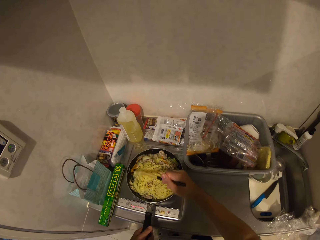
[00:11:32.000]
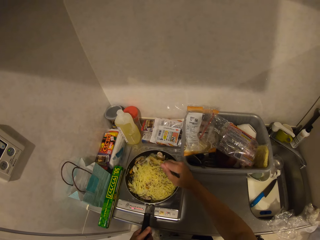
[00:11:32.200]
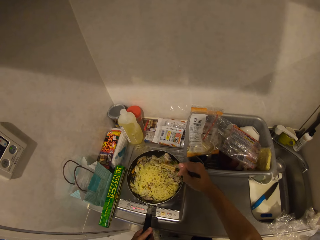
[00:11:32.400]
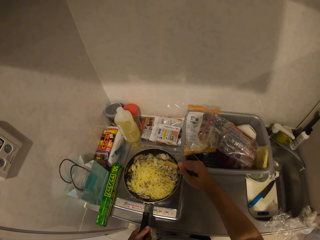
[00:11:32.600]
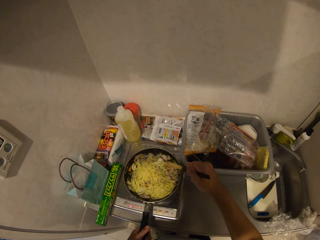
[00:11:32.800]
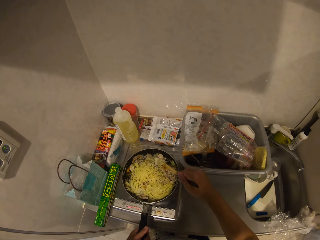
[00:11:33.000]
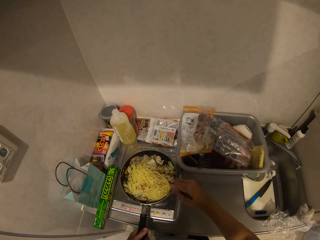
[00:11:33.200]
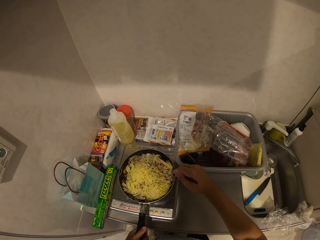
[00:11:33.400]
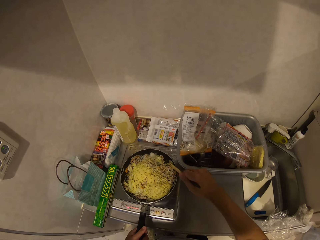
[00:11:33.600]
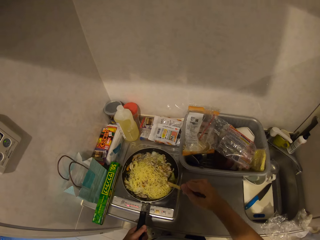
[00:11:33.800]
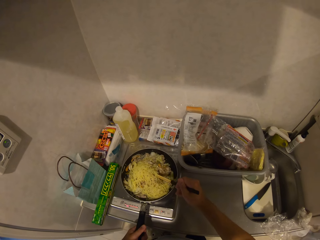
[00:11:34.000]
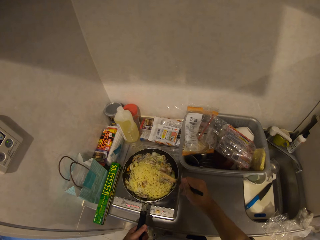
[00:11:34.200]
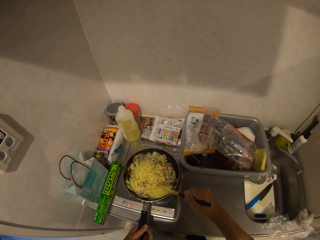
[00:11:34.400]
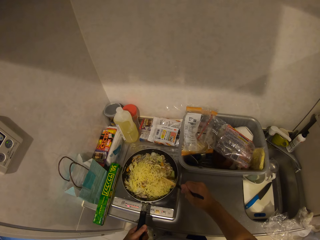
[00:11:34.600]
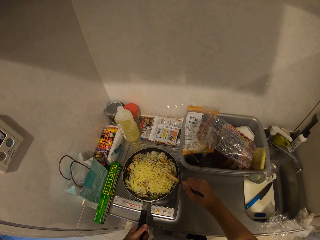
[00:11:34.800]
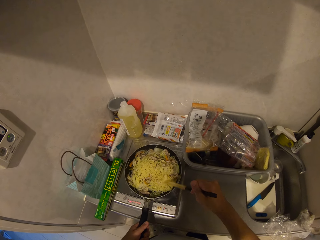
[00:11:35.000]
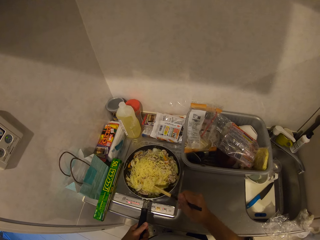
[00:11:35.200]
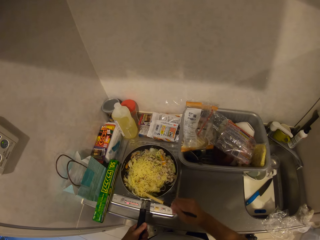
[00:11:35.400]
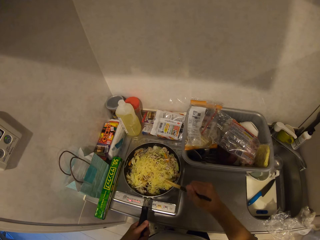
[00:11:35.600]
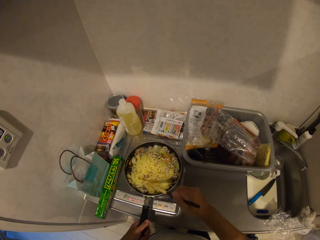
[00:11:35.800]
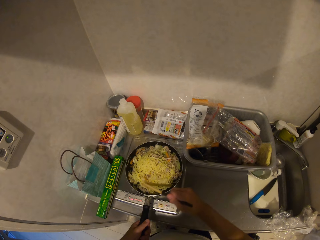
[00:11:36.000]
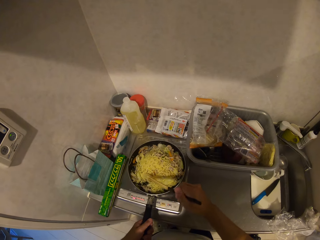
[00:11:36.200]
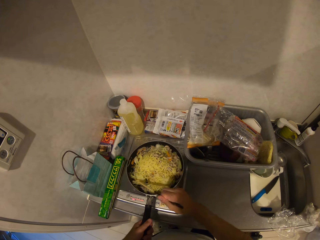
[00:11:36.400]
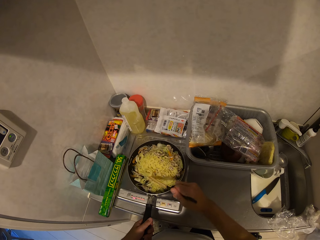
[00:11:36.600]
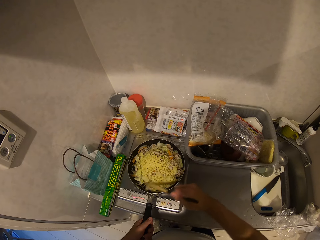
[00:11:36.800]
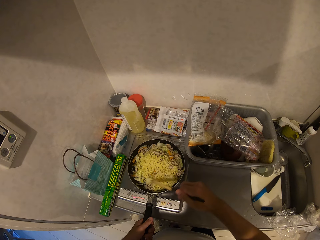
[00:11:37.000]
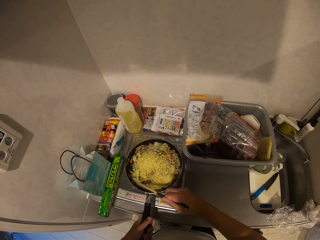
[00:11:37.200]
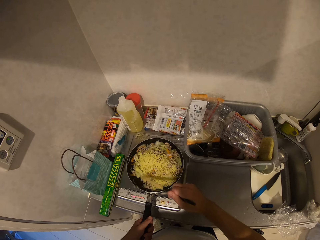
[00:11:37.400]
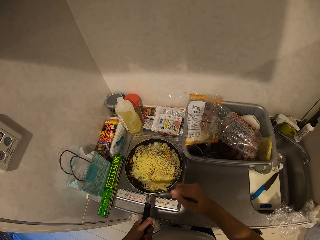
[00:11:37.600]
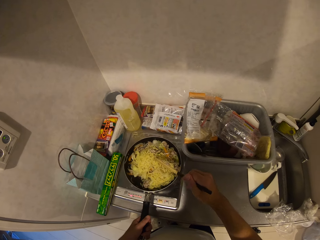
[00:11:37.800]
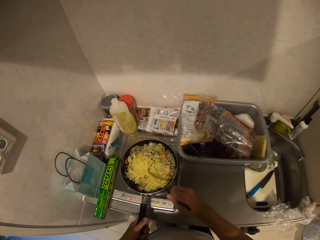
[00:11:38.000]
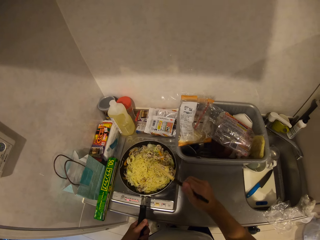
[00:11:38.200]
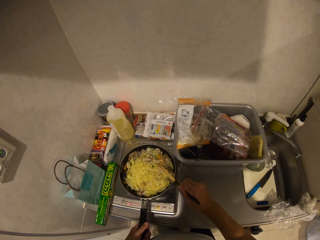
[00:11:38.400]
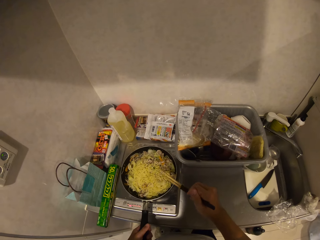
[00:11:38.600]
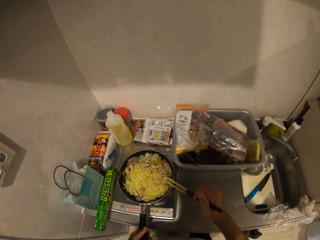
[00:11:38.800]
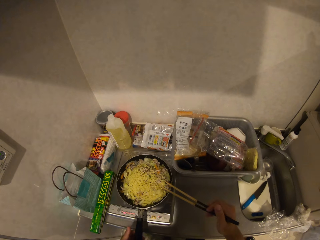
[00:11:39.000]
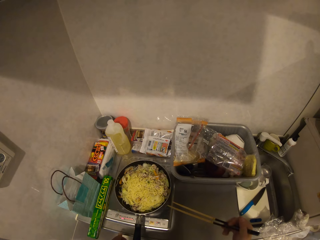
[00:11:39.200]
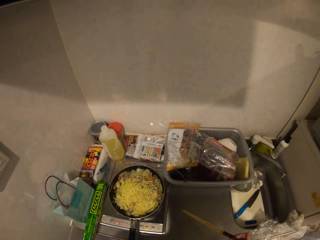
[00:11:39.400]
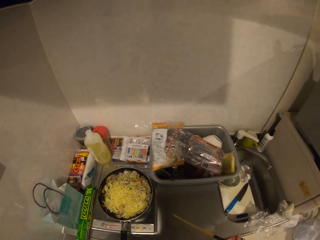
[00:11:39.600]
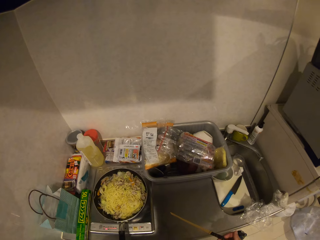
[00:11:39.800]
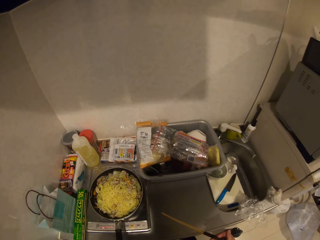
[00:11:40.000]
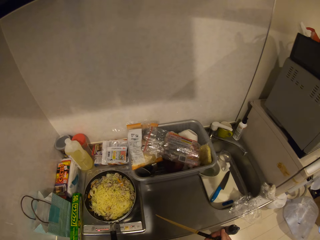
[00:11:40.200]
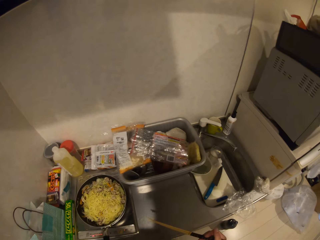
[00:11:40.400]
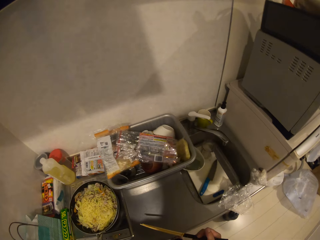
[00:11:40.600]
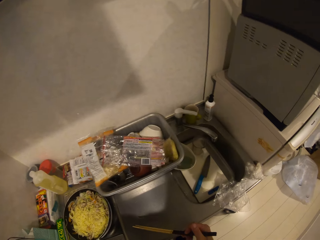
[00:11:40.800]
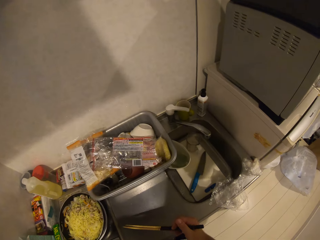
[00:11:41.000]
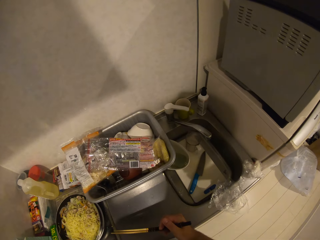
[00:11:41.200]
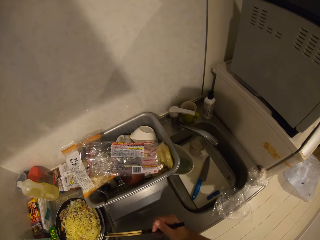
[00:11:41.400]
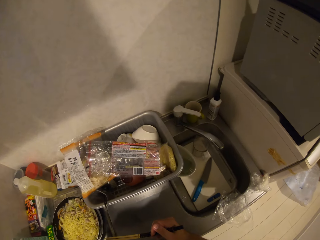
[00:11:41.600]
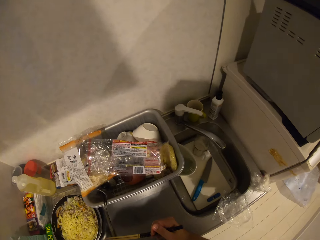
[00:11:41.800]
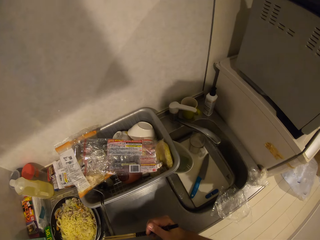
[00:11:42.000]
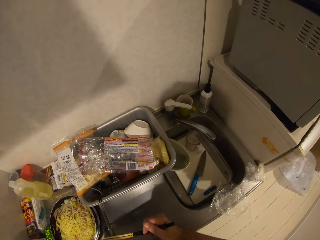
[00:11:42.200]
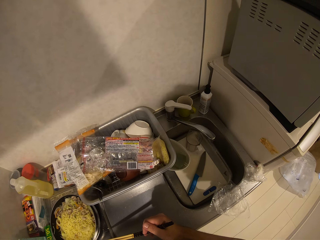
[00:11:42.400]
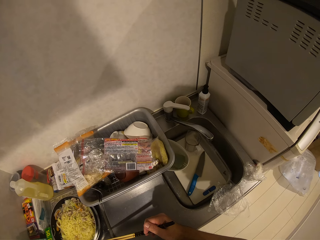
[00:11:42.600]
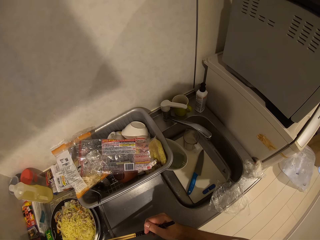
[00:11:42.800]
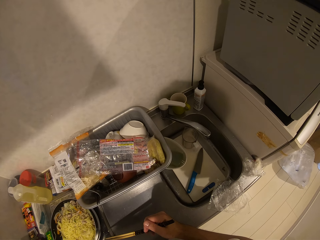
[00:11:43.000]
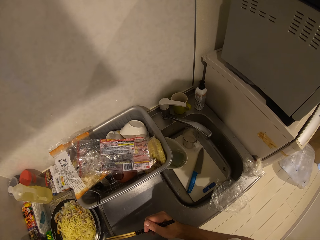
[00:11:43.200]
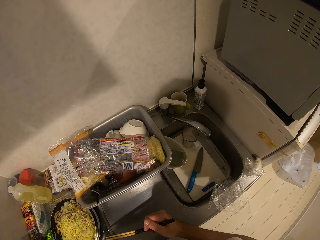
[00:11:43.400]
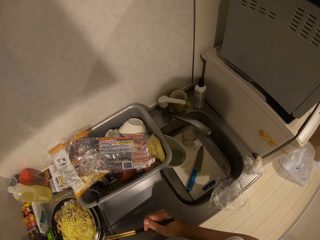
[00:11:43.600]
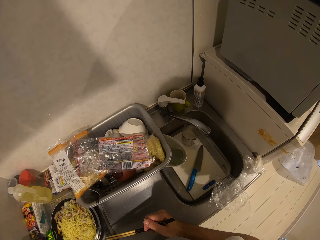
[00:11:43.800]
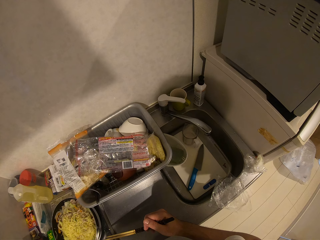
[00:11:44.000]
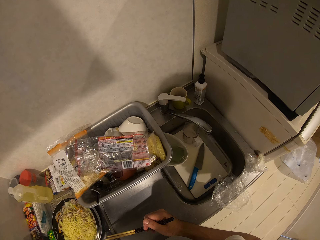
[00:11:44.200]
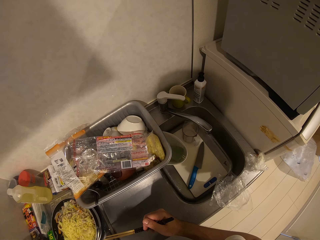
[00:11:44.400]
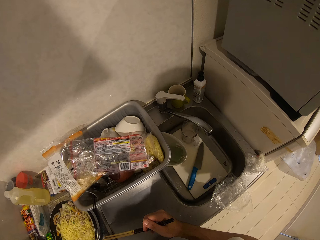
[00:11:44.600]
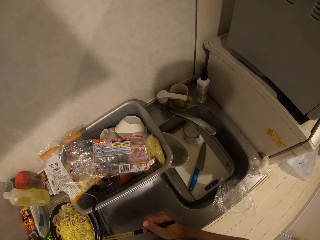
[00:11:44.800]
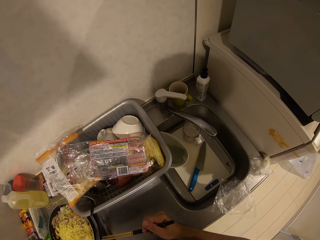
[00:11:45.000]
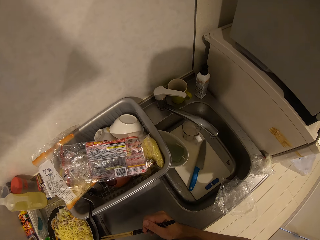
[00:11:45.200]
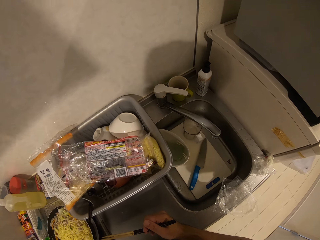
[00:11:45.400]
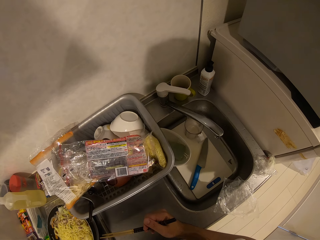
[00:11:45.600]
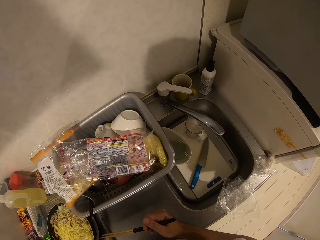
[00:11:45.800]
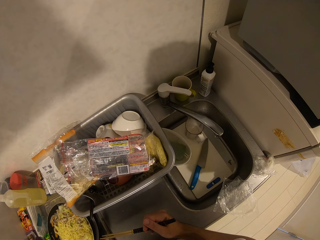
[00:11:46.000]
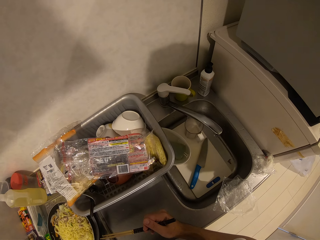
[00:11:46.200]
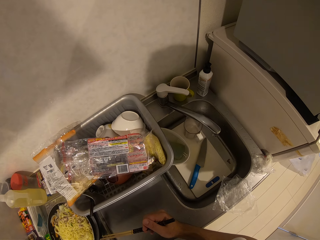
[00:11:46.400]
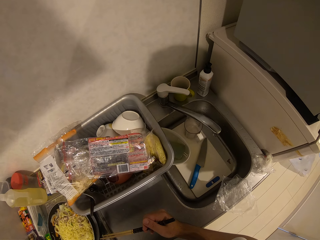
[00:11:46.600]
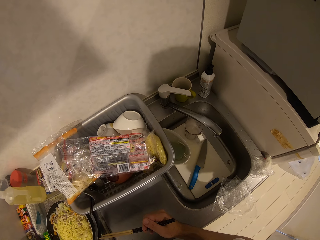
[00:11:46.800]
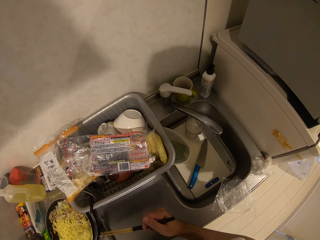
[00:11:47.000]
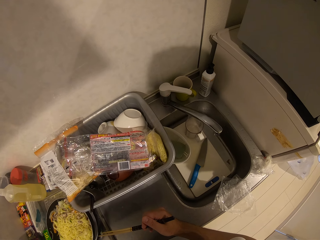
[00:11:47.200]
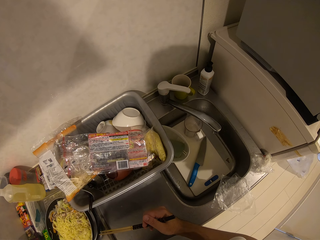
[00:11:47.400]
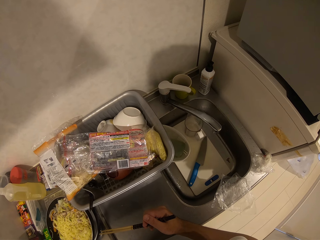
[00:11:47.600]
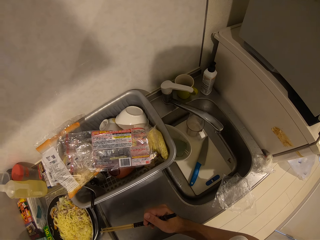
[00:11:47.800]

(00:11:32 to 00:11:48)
The camera wearer looks around the kitchen. They lean a hand on the countertop. They look around the kitchen.
